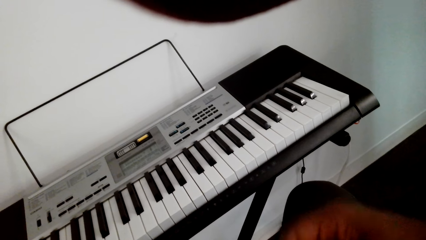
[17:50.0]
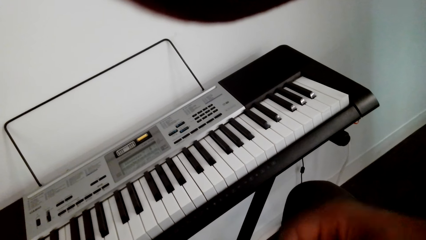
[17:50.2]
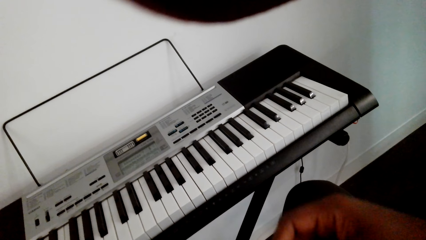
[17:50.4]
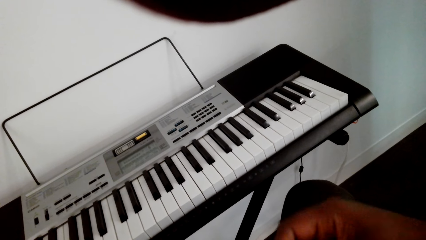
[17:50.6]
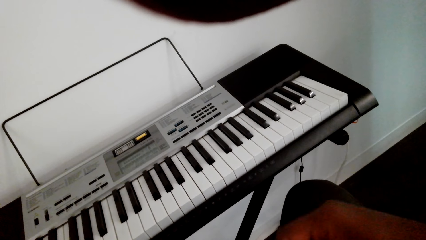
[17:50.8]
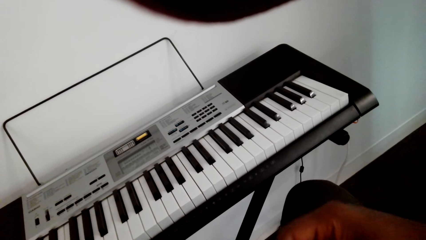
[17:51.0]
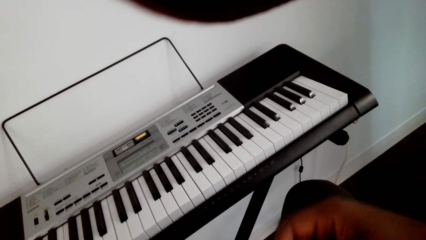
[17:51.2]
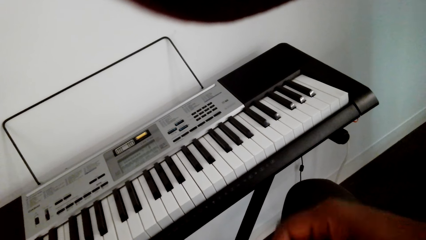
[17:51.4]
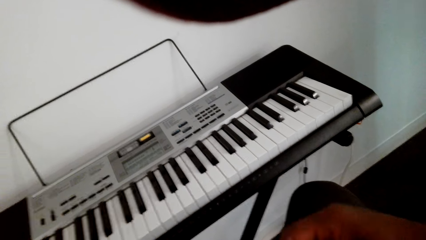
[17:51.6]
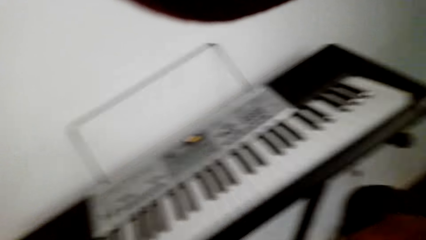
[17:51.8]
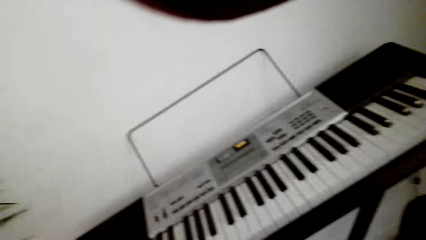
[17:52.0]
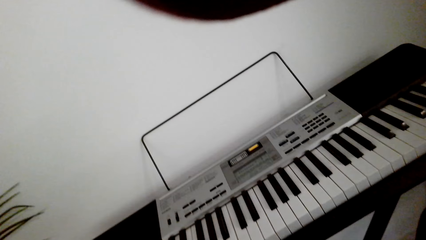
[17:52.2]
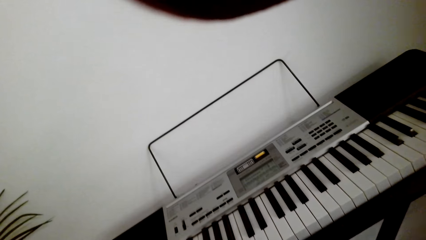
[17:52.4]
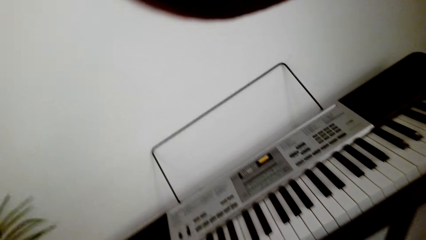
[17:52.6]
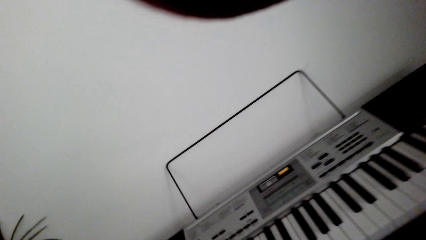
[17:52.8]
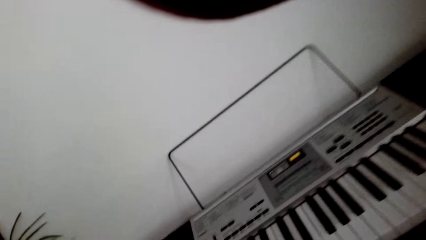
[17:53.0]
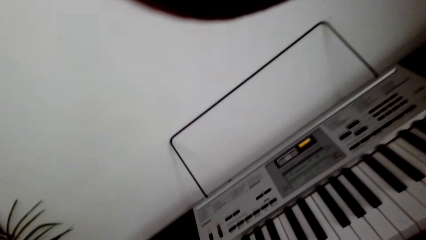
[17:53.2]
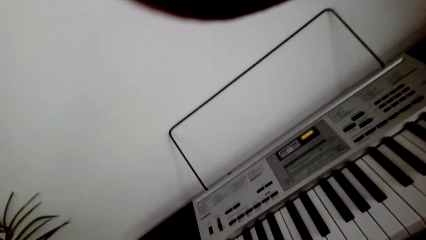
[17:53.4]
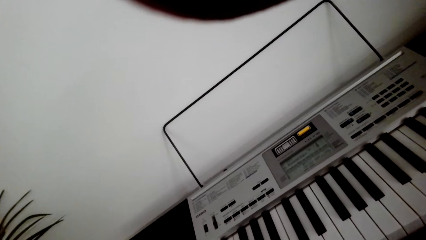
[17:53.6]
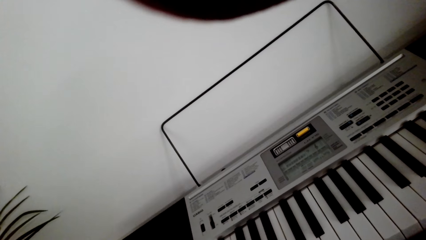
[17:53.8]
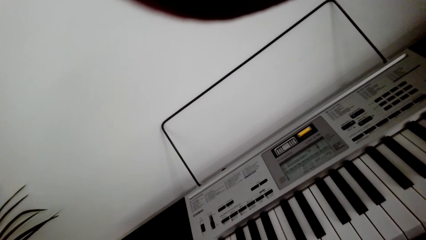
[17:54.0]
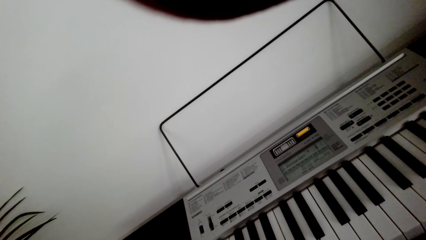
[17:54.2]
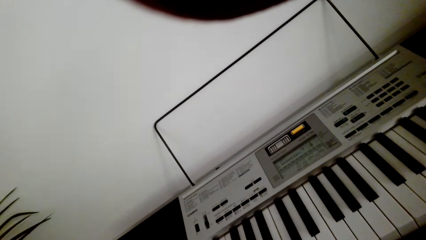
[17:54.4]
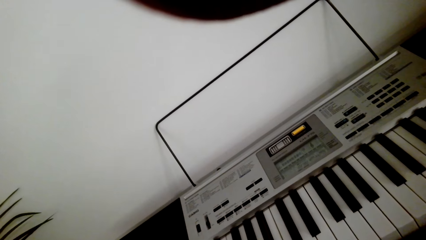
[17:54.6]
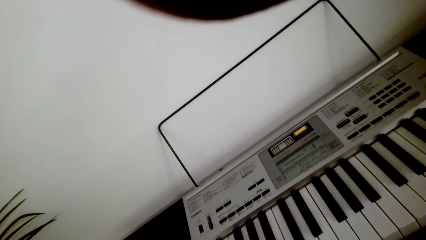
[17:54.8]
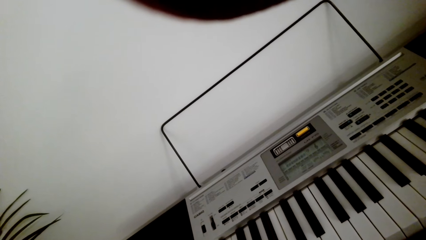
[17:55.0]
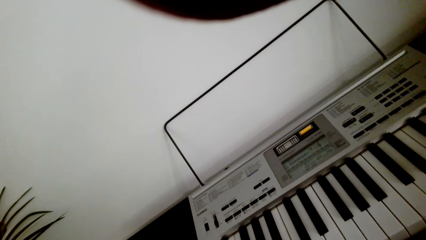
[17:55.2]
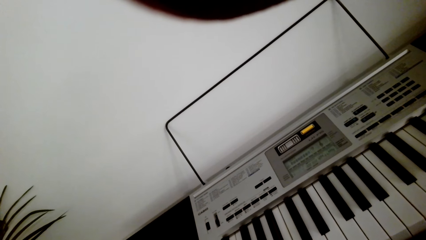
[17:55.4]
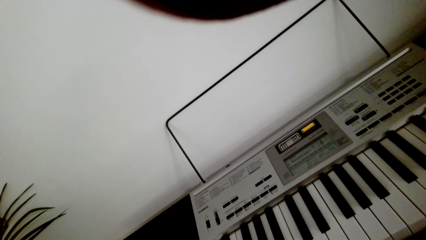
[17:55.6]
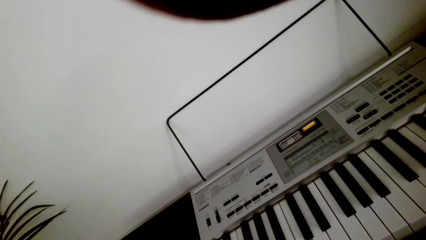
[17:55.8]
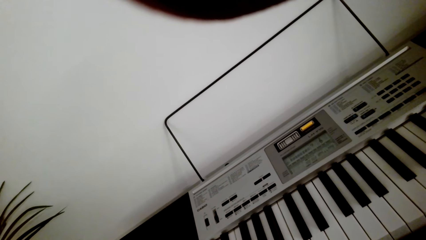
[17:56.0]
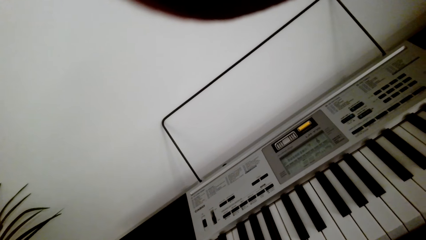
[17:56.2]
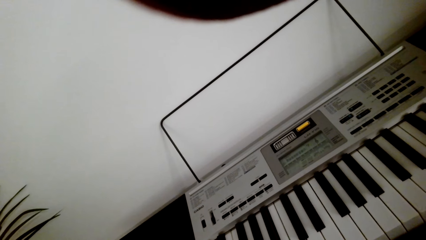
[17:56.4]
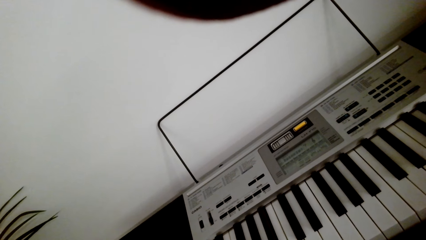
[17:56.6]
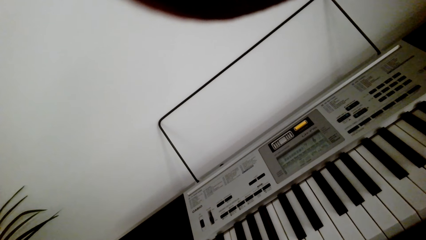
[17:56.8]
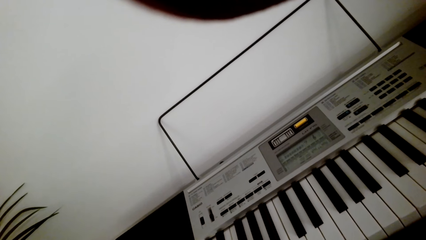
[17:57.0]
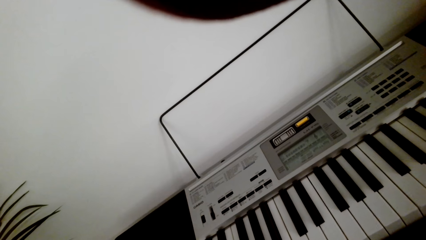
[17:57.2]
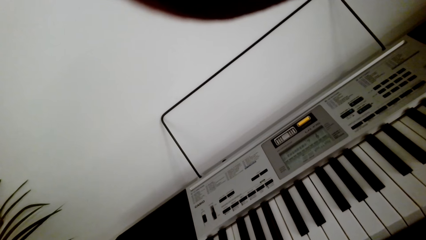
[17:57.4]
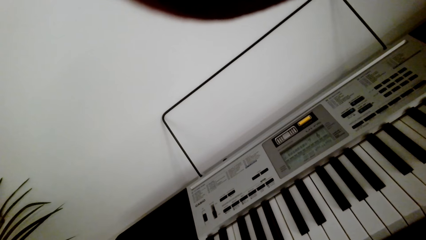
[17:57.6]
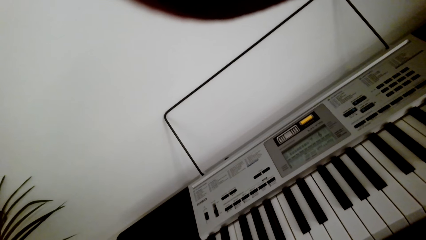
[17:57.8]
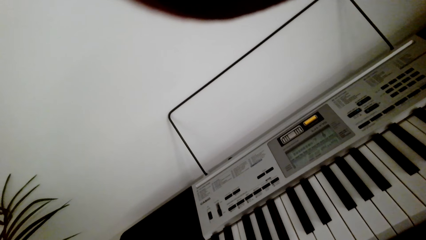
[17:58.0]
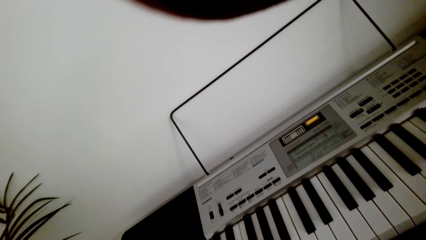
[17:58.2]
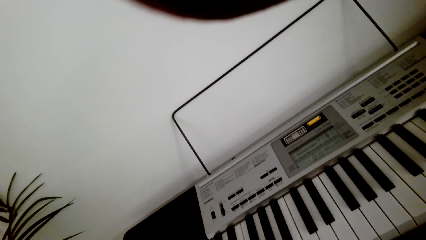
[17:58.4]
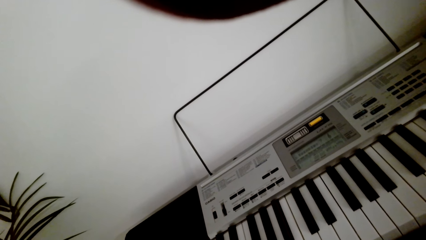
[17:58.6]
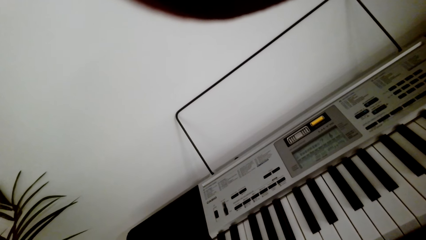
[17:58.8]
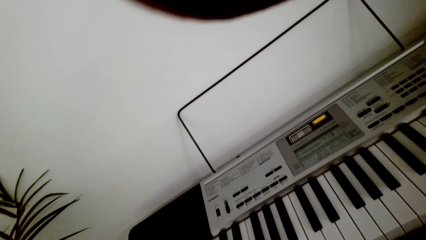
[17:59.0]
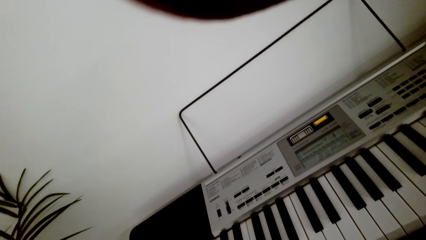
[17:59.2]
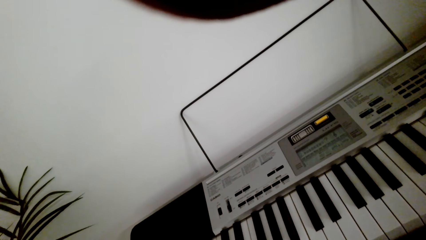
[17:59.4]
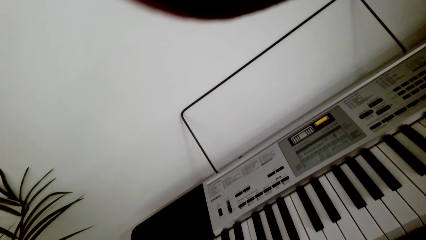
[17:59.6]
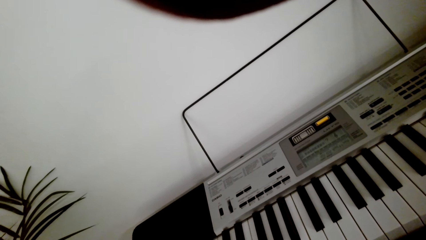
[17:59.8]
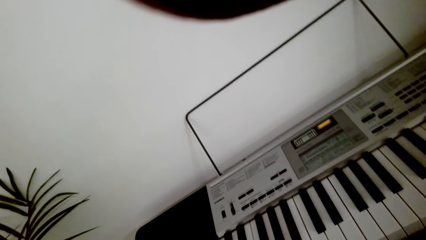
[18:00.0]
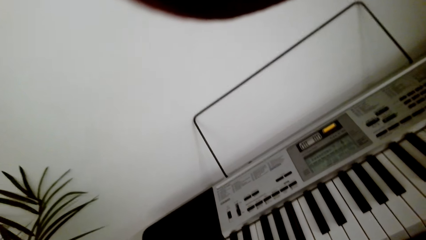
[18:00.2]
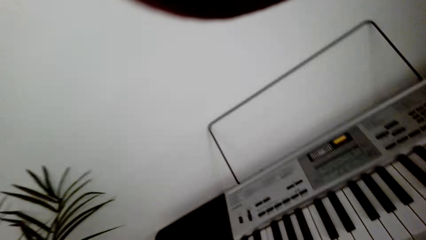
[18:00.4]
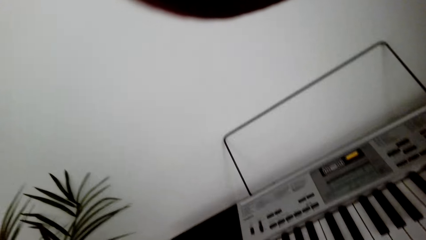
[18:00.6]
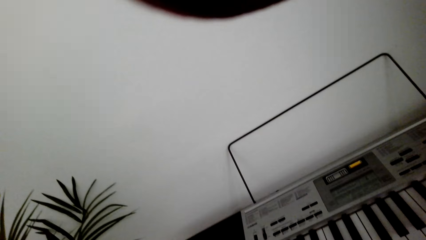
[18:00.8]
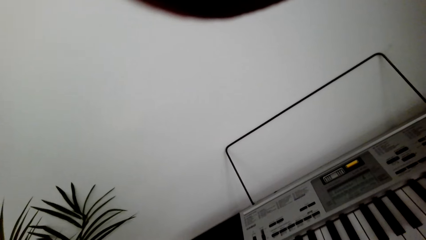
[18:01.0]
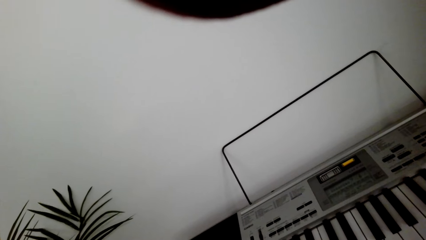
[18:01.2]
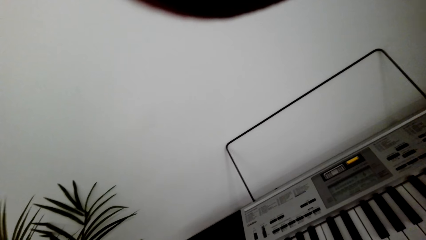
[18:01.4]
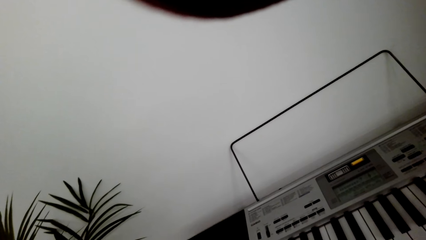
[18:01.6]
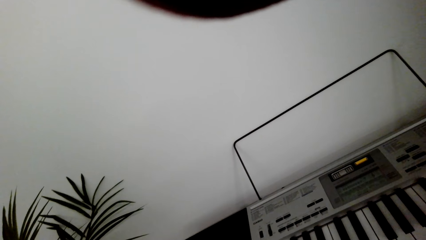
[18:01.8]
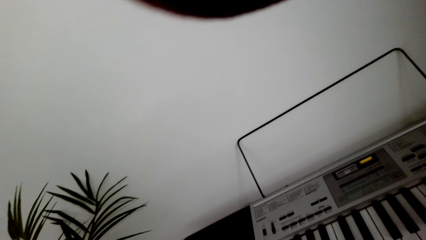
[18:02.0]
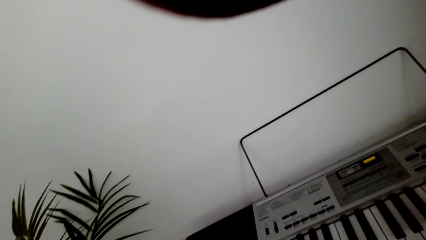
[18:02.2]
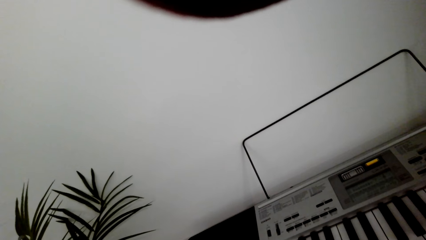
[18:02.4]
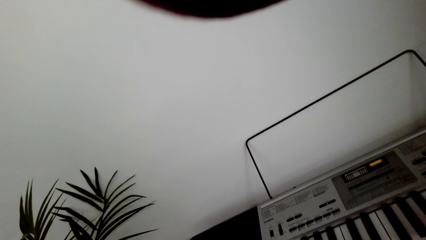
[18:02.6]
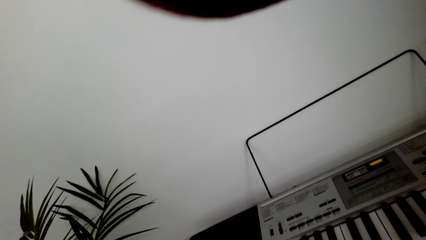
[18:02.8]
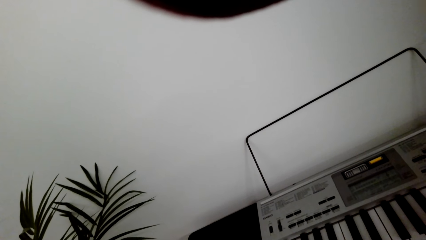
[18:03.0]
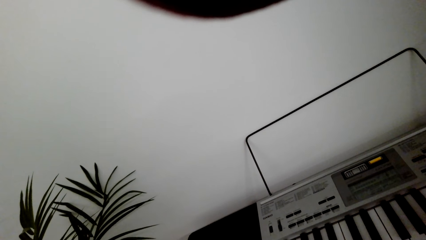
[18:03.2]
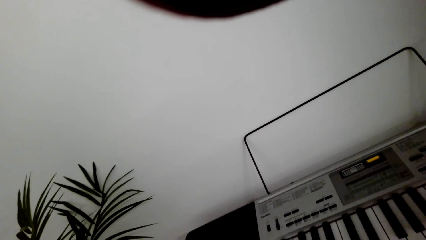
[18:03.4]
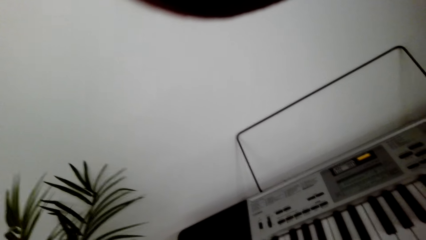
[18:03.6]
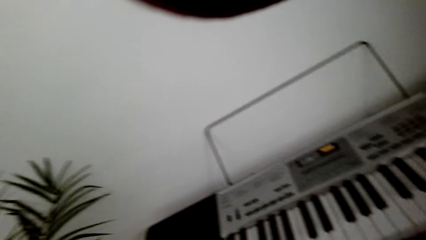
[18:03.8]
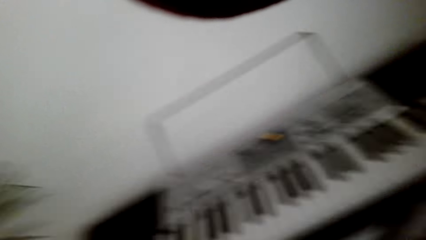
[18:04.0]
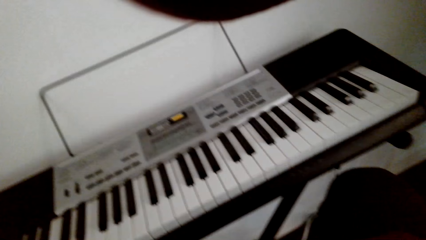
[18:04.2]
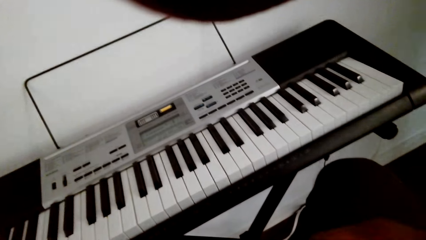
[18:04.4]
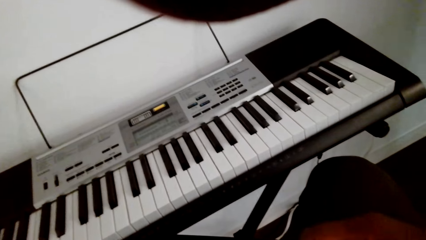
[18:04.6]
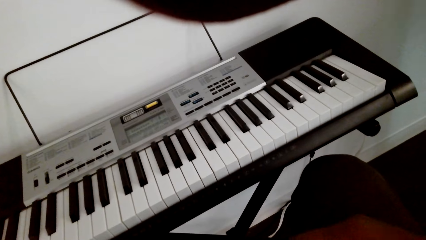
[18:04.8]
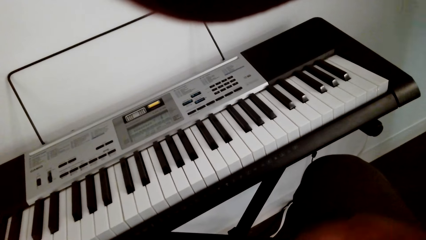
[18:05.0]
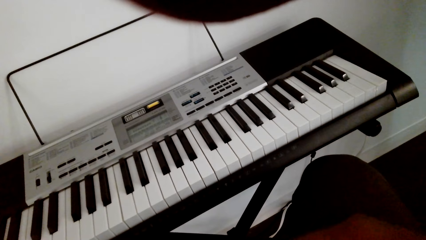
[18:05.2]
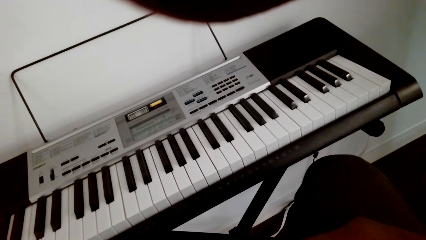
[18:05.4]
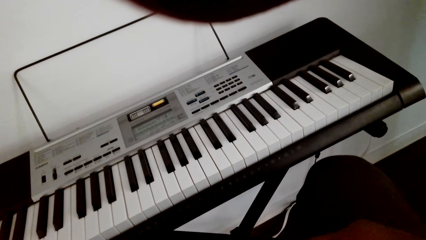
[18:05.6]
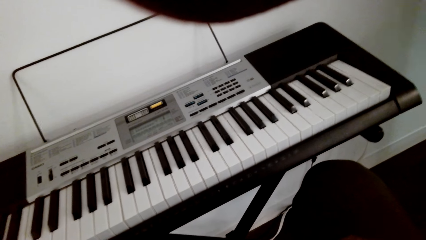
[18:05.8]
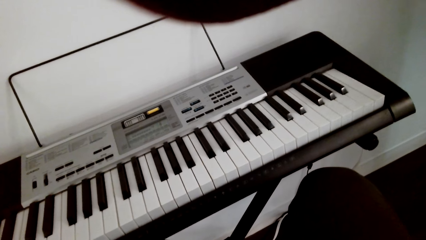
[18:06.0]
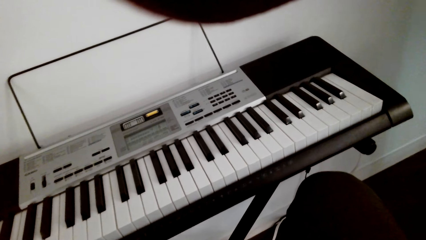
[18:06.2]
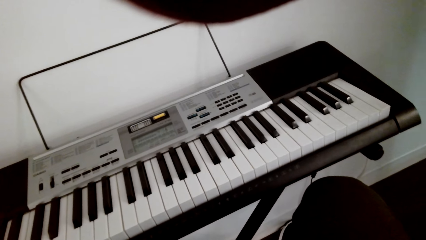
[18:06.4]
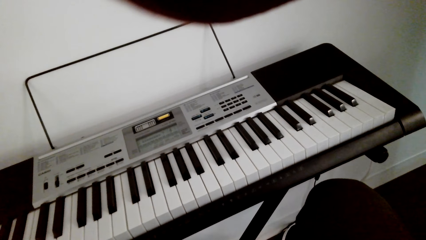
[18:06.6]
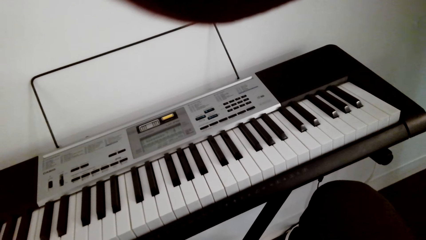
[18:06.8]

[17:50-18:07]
The camera wearer looks around the house. They play the guitar.
